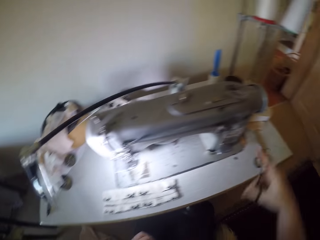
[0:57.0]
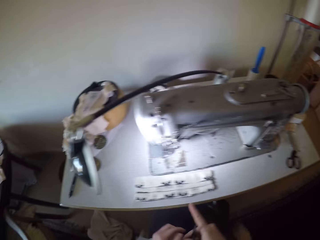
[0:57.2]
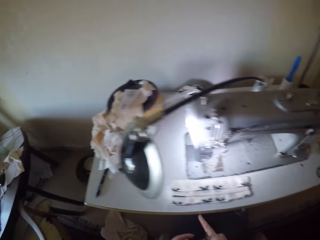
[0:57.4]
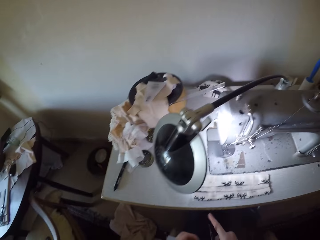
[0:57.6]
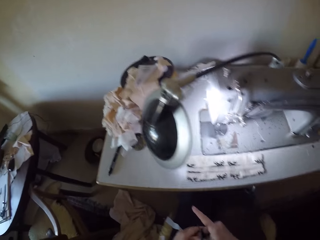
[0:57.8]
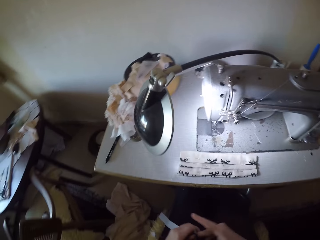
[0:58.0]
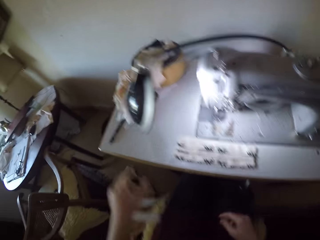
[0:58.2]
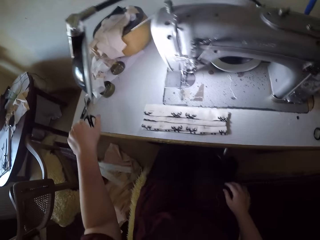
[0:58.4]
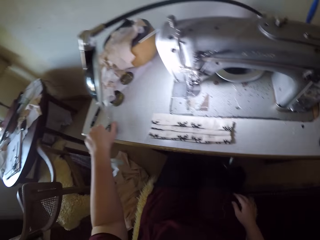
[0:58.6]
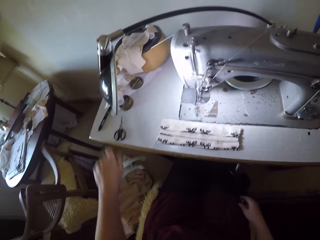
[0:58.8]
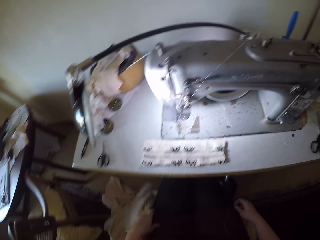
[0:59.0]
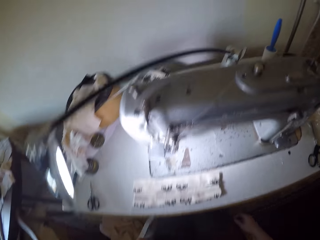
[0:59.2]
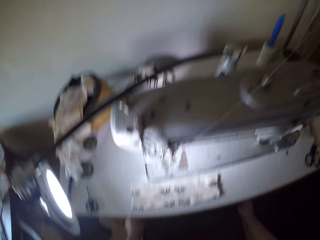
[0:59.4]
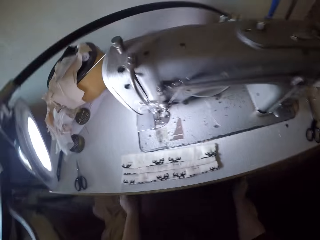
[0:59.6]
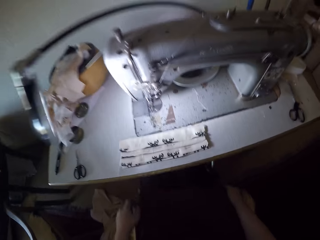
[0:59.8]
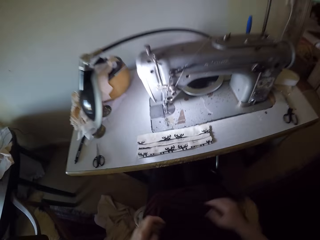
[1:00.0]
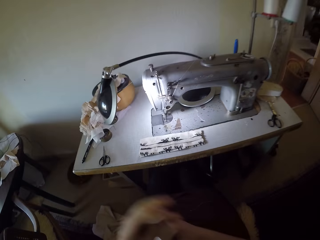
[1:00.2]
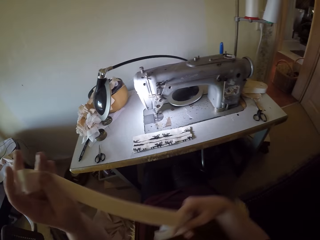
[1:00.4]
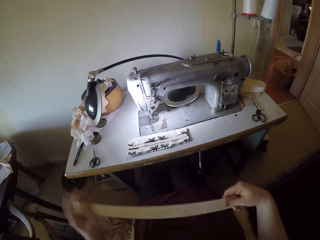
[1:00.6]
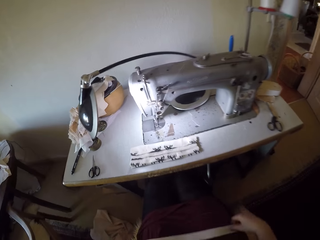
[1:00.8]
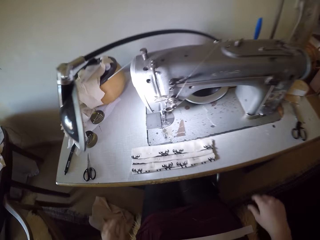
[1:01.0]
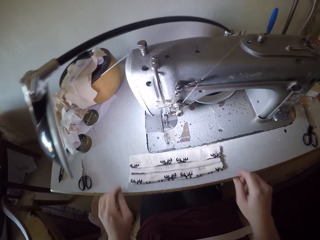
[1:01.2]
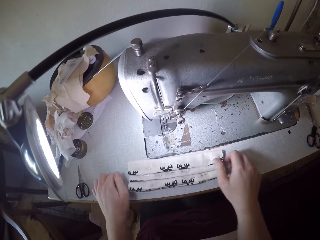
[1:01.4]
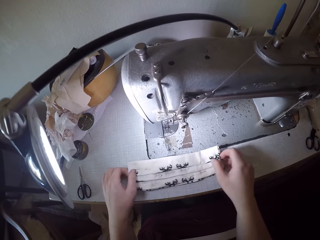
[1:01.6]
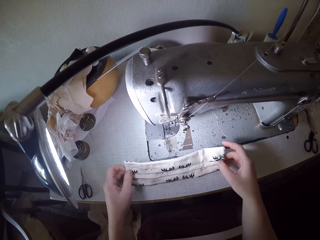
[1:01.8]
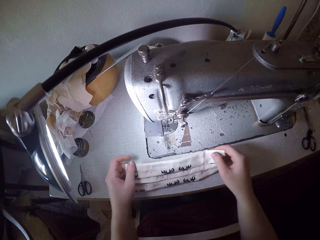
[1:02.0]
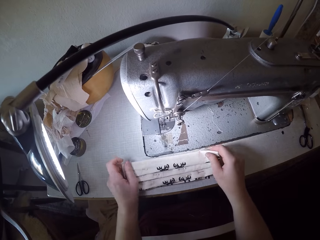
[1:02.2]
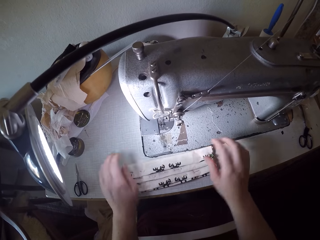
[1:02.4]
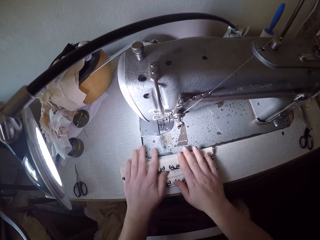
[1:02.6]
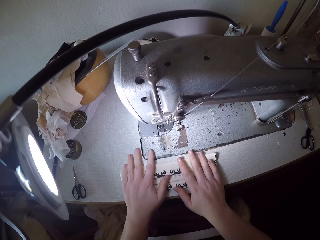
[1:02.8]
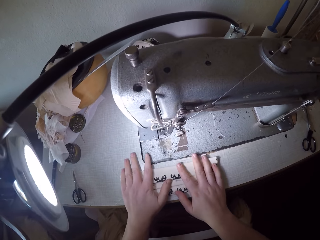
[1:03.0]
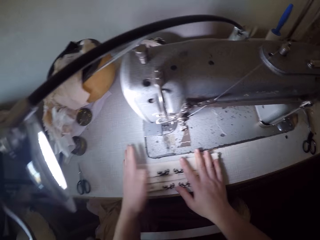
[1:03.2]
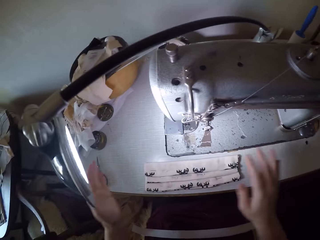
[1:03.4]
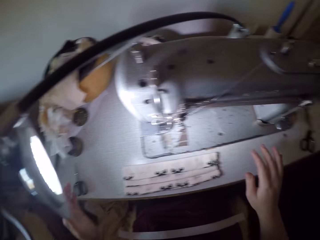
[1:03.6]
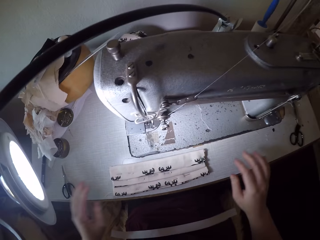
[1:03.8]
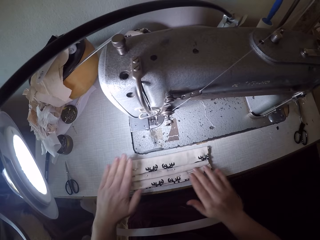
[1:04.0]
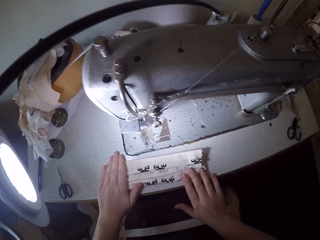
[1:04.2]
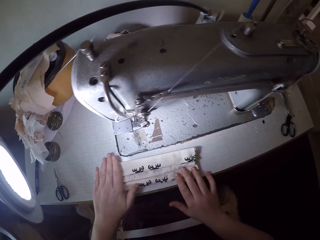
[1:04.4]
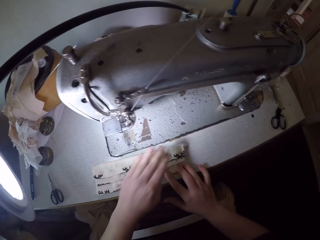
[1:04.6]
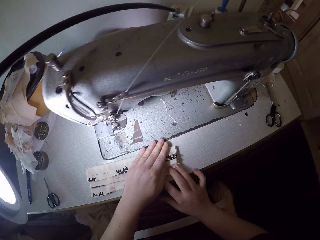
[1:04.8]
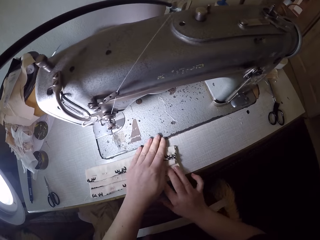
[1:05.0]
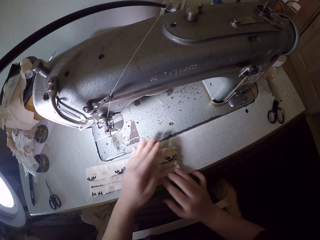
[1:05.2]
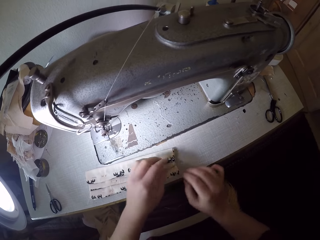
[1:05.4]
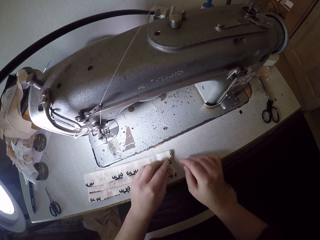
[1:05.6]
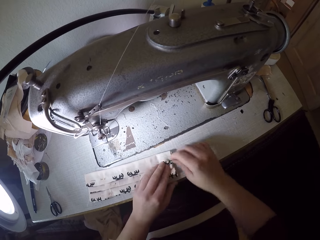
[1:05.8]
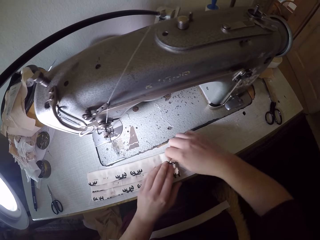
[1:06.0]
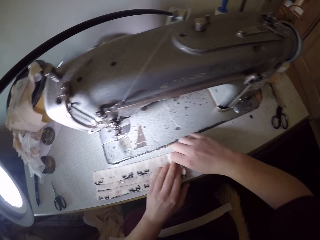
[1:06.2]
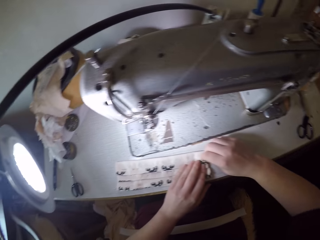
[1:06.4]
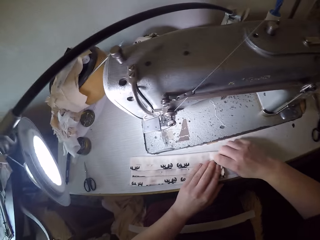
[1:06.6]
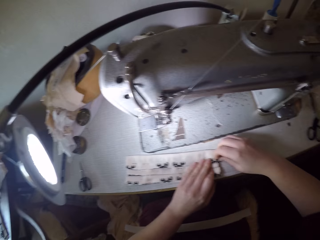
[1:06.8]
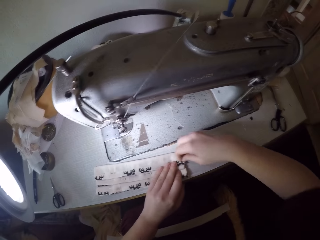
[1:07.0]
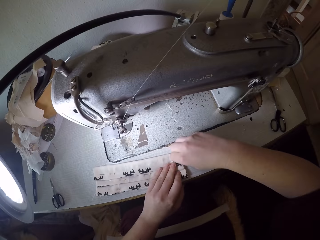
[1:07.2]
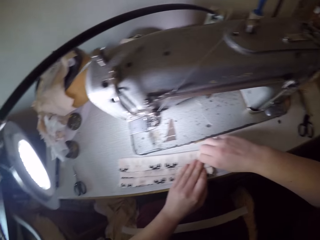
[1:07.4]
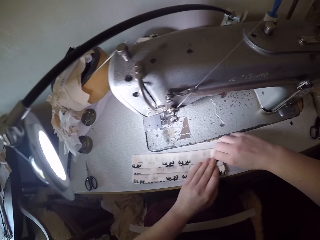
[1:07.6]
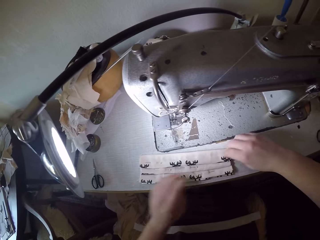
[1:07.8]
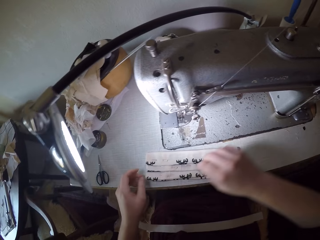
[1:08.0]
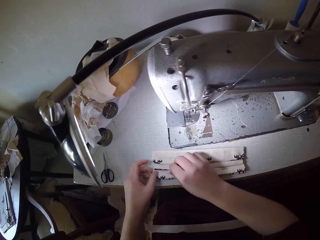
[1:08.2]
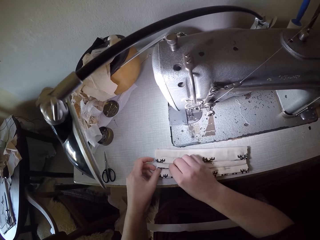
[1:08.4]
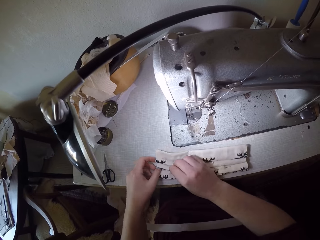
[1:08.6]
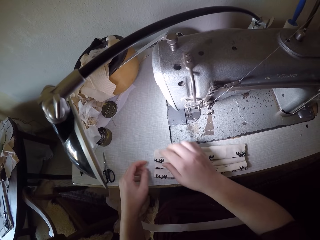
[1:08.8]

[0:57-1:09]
The camera wearer removes the scissors in her right hand with her left hand. She puts the scissors on the sewing machine with her left hand. She pulls her dress down. She holds the pieces of straps with both hands. She puts the pieces of straps on her lap with both hands. She adjusts the piece of cloth on the sewing machine with both hands. She picks up the piece of cloth, places the piece of cloth on the sewing machine and places her hands on the piece of cloth. She handles the piece of cloth on the sewing table.

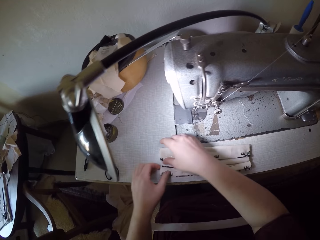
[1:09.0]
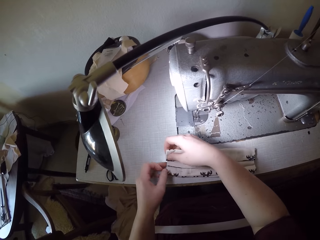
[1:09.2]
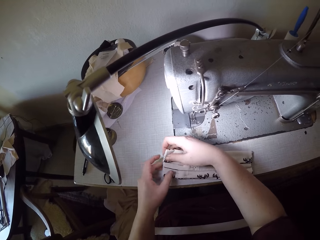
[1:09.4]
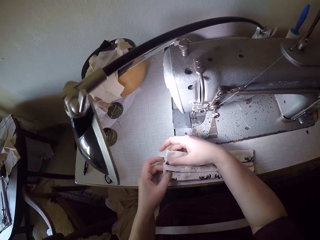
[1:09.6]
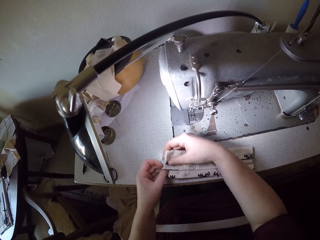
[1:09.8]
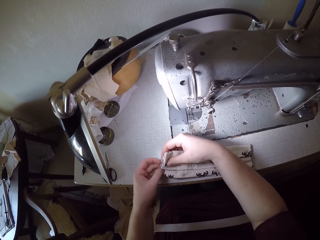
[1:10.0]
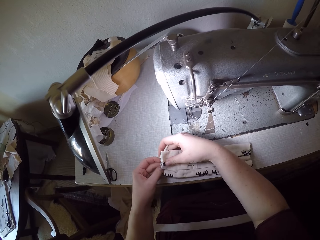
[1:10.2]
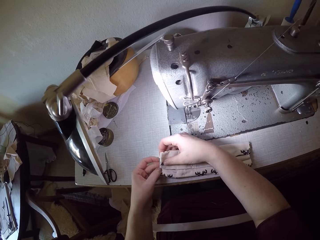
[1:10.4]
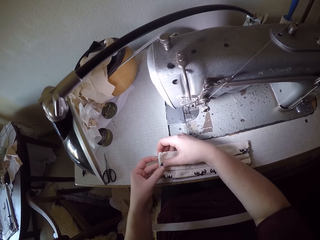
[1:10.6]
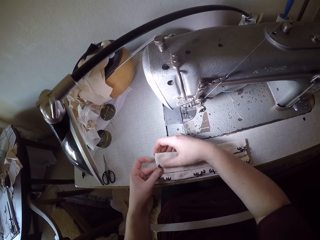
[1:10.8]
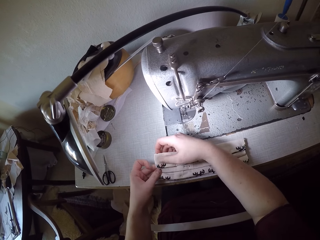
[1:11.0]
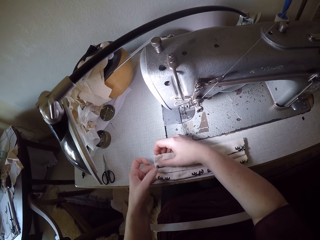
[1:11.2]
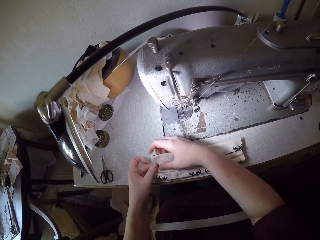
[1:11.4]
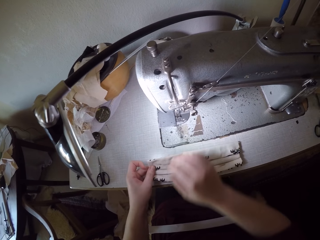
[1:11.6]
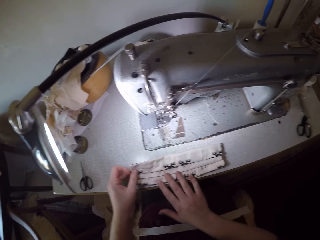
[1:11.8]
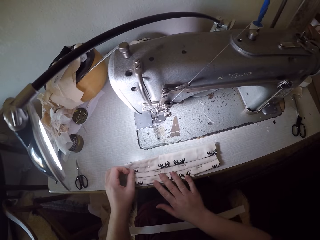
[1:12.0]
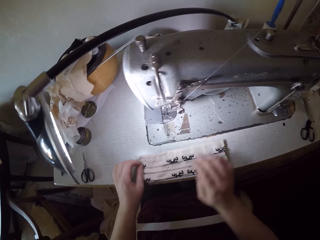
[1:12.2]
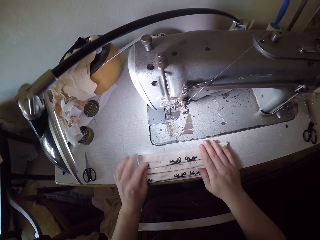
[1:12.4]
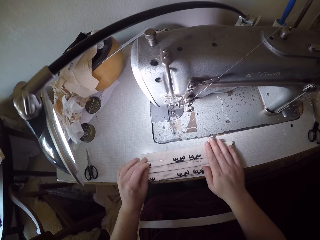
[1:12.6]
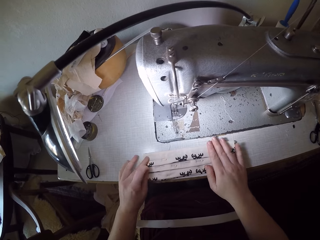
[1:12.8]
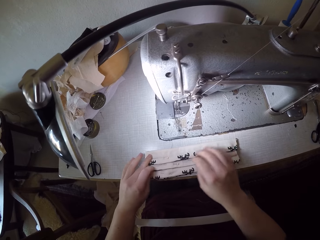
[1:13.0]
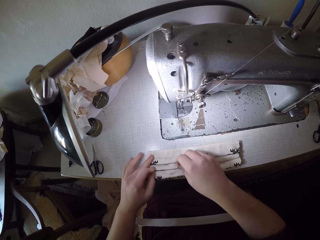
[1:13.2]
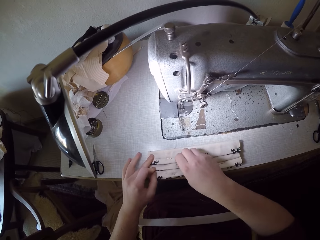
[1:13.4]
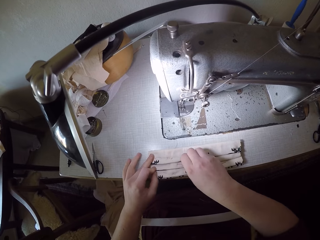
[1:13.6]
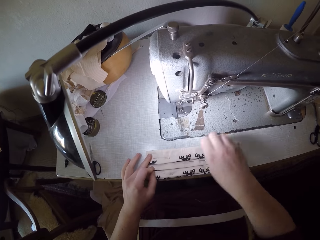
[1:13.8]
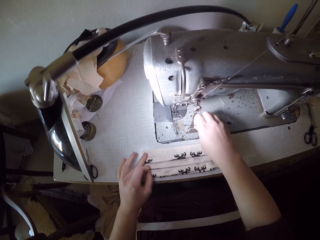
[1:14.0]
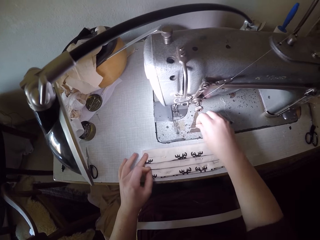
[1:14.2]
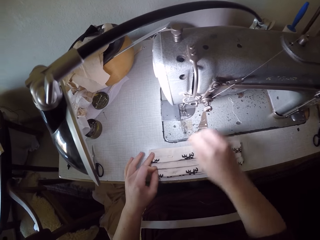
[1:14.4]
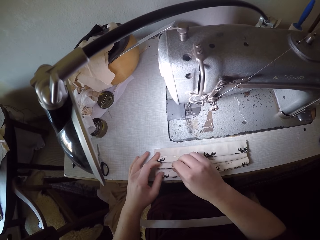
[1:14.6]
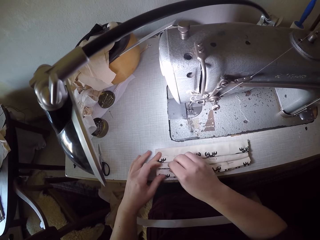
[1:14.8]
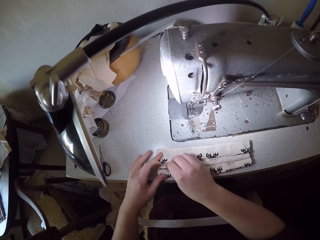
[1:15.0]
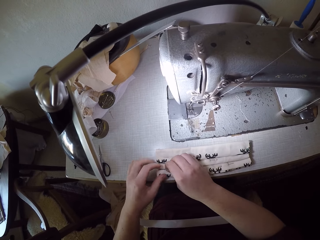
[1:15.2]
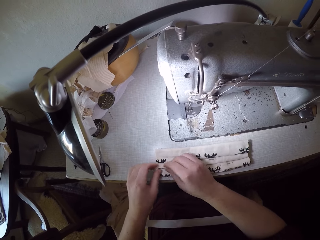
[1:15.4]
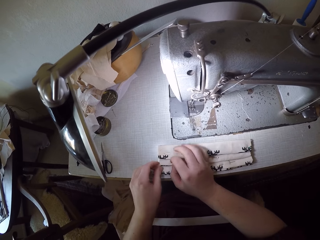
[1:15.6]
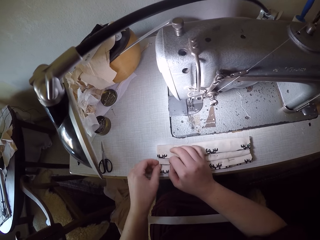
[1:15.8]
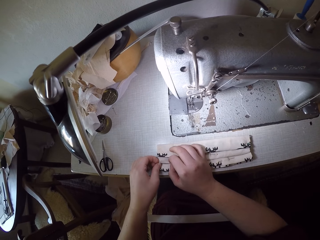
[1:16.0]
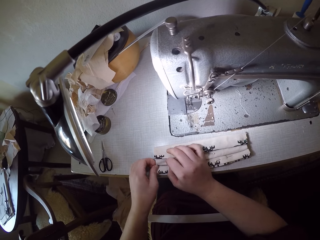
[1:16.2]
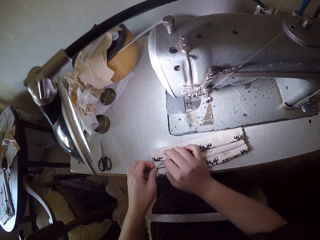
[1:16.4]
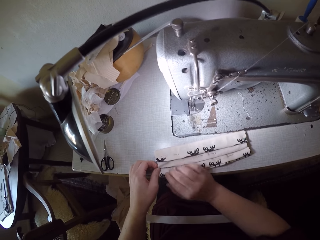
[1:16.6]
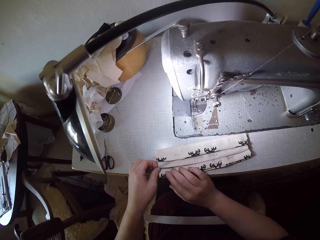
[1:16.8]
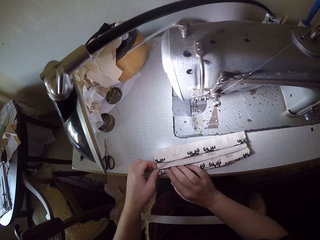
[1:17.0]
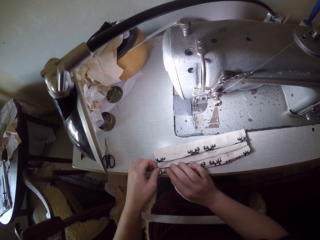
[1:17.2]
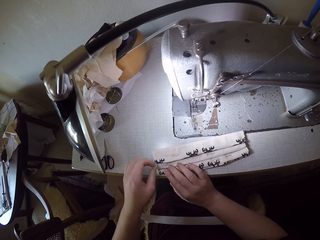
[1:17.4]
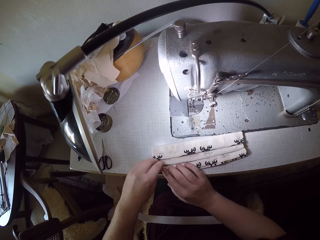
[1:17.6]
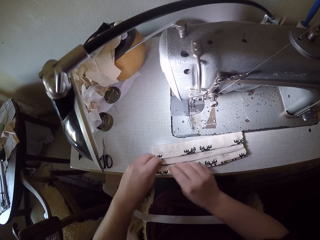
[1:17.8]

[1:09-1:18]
The camera wearer removes a pin from the piece of cloth with her right hand. She puts the pin on the sewing machine. She picks up a needle. She adjusts the piece of cloth on the sewing machine with both hands.
